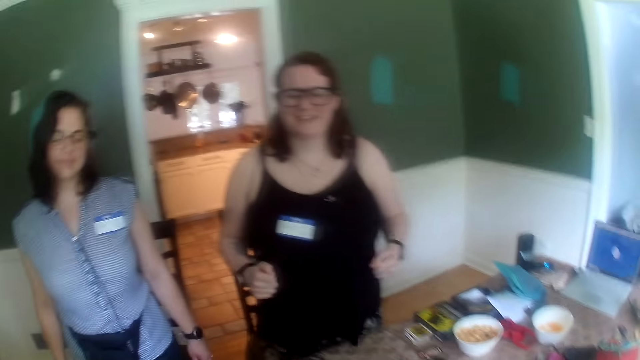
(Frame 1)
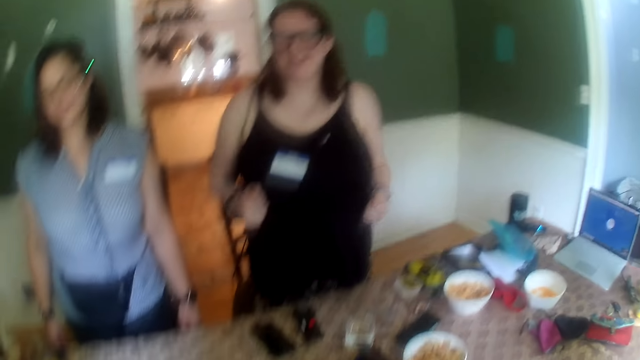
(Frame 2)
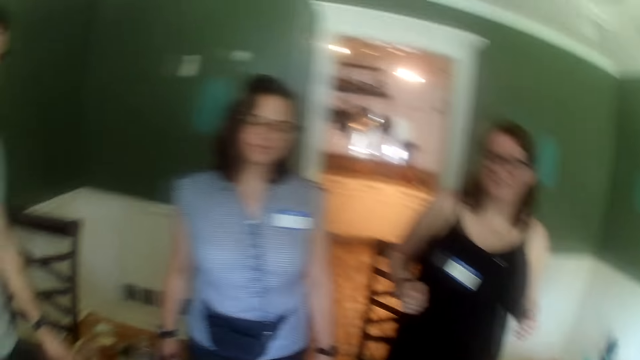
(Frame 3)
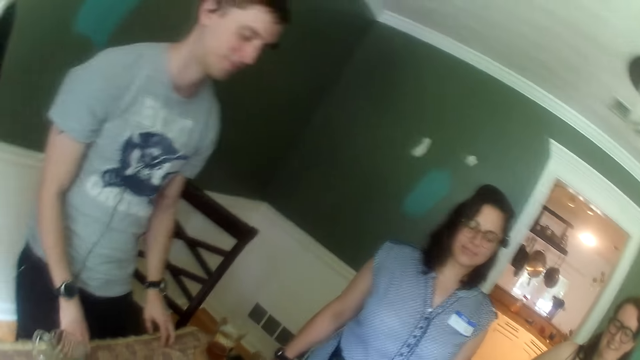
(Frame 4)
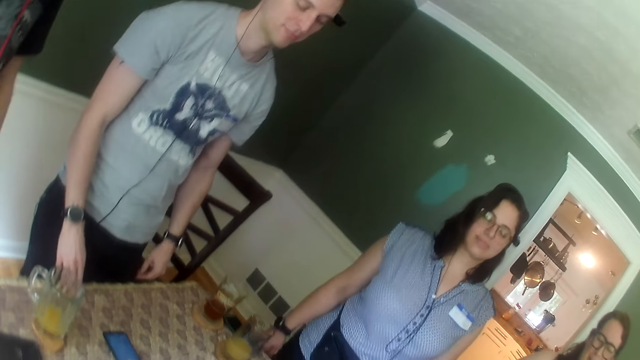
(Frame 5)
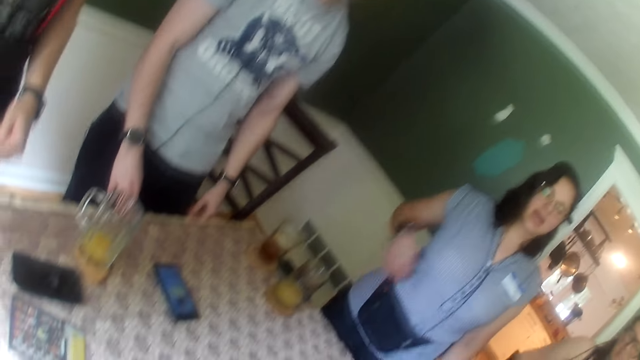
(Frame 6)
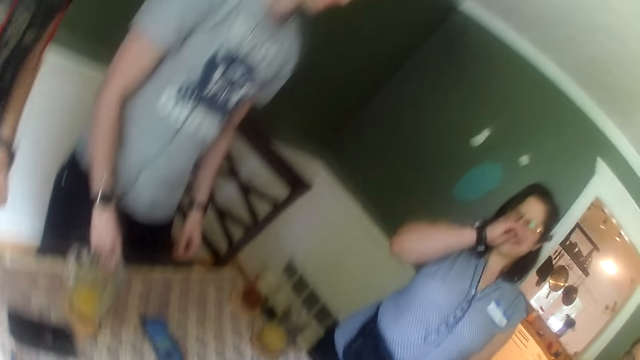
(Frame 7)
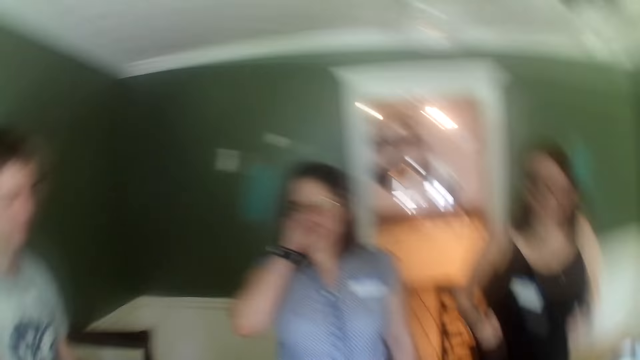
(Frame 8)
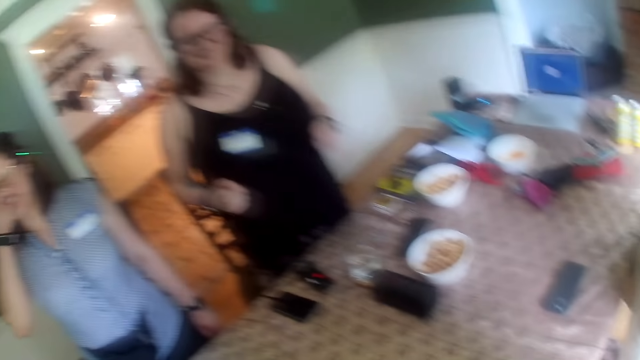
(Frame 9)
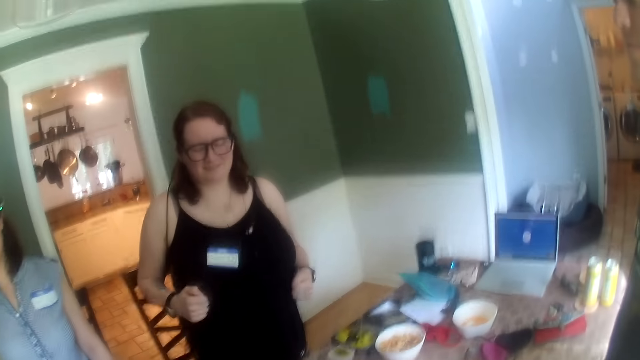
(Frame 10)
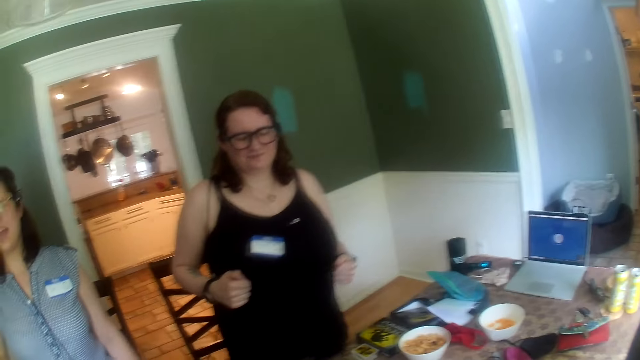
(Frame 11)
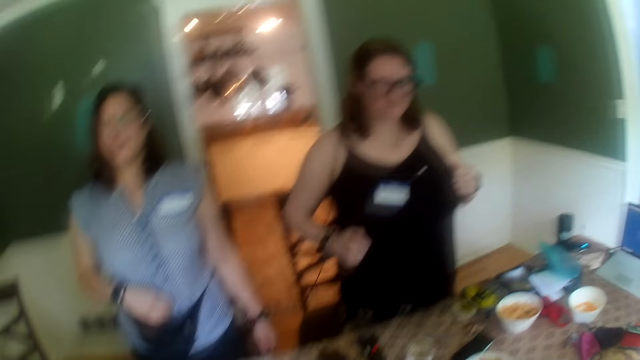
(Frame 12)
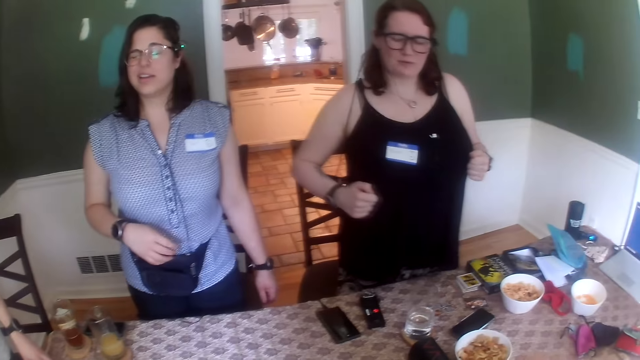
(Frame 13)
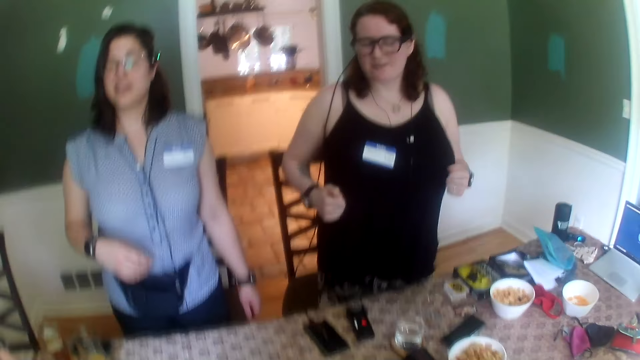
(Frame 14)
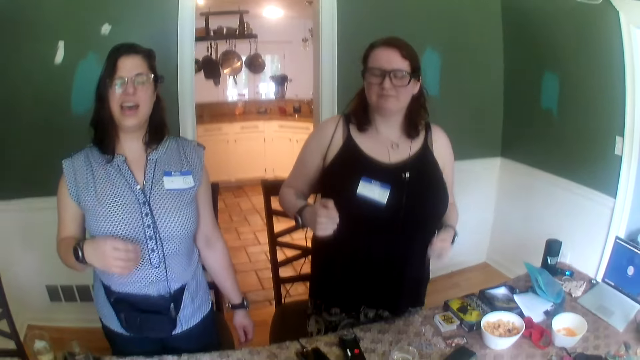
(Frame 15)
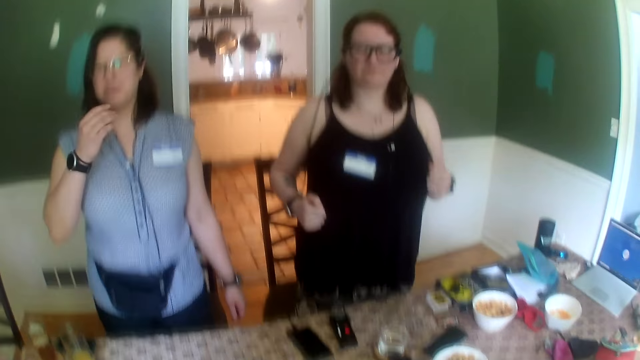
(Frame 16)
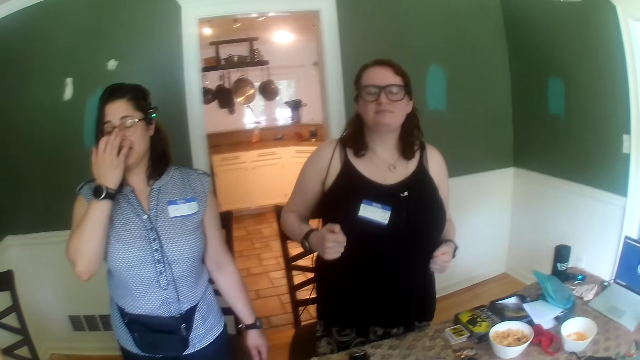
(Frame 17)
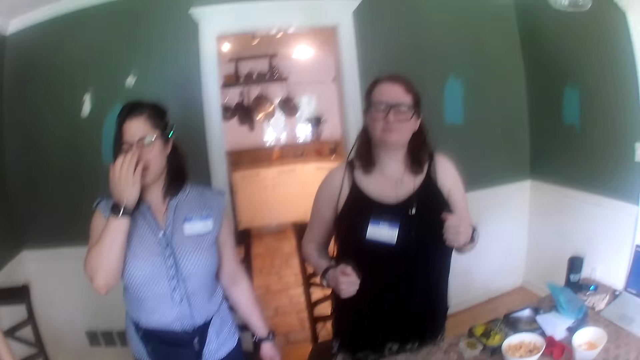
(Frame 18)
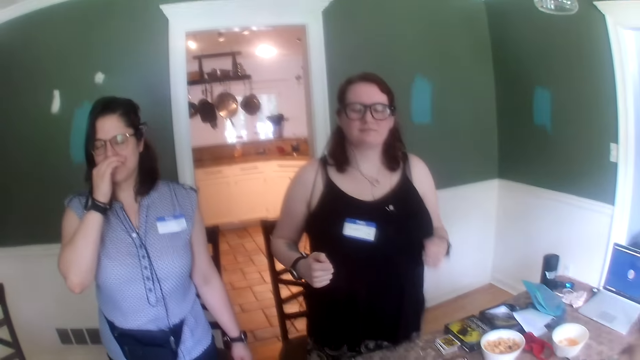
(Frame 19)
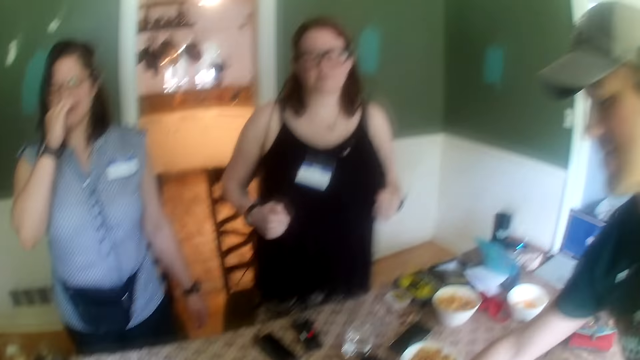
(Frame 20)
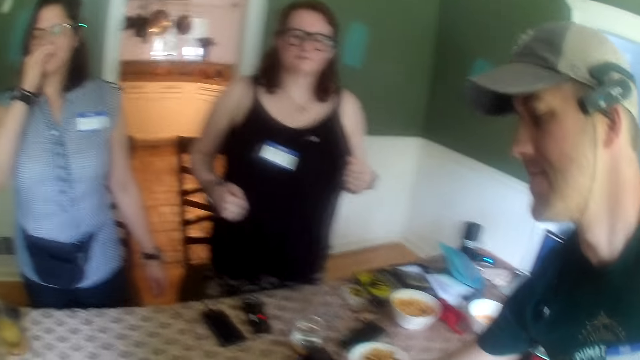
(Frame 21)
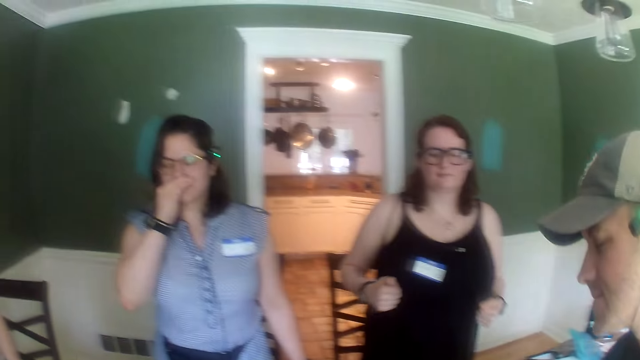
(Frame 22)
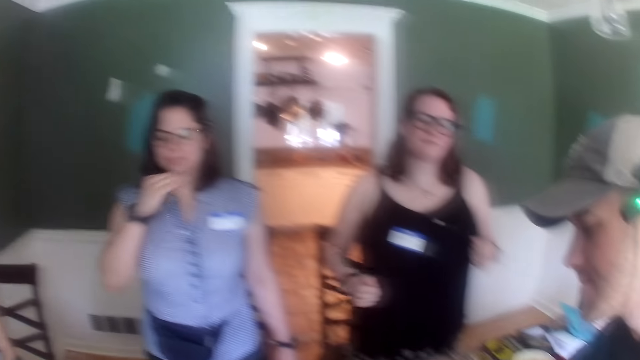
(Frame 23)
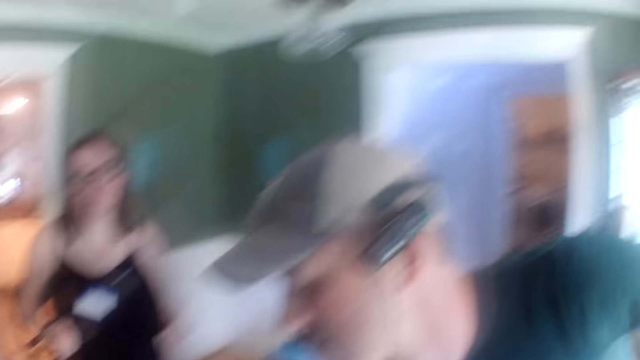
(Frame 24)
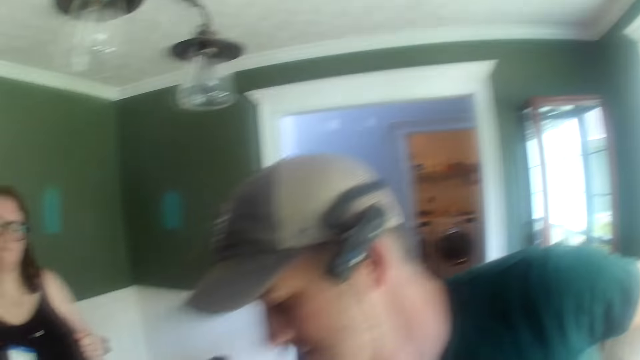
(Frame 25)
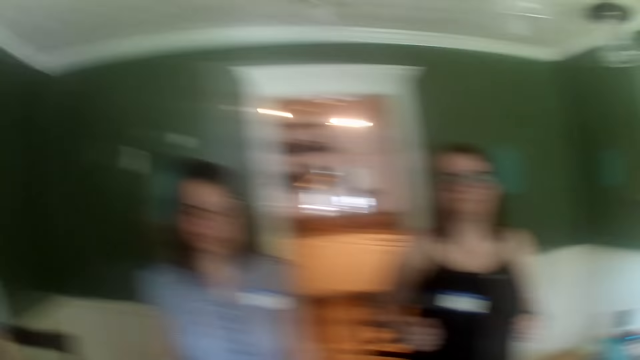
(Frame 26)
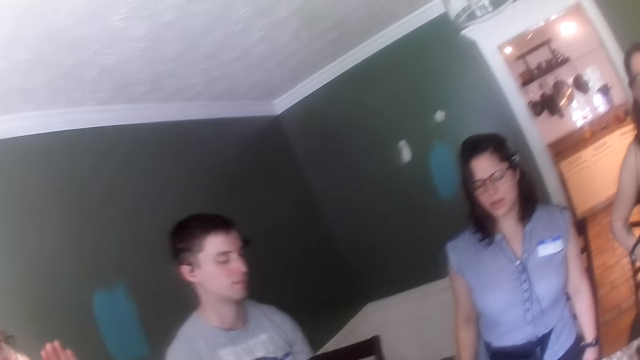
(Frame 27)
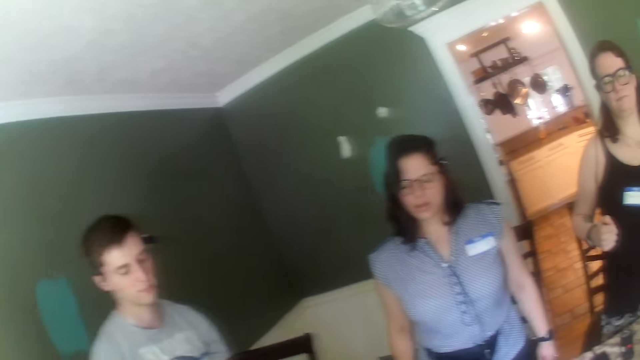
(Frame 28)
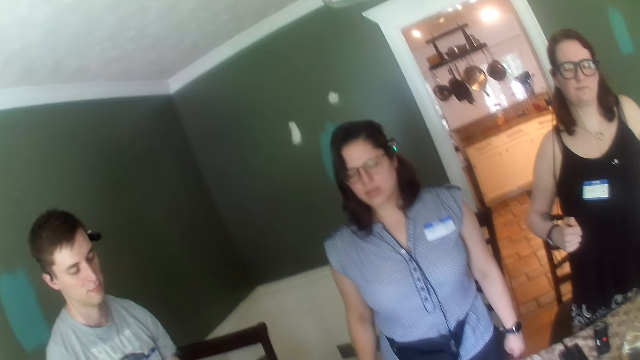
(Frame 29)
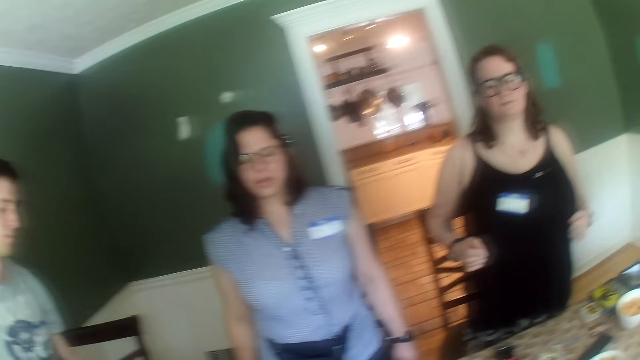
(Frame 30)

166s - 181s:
A man dances with his eyes closed. A woman raises her right hand towards her mouth. The woman touches her glasses with her right hand. A person moves cards.

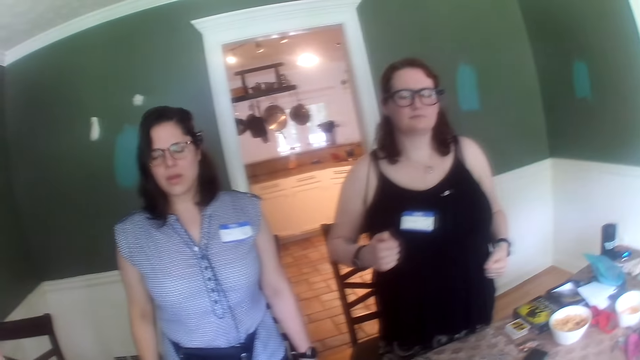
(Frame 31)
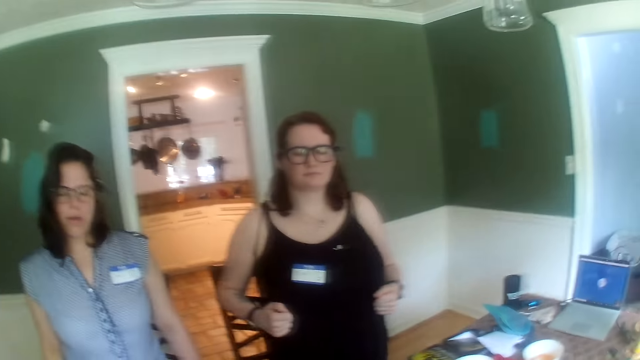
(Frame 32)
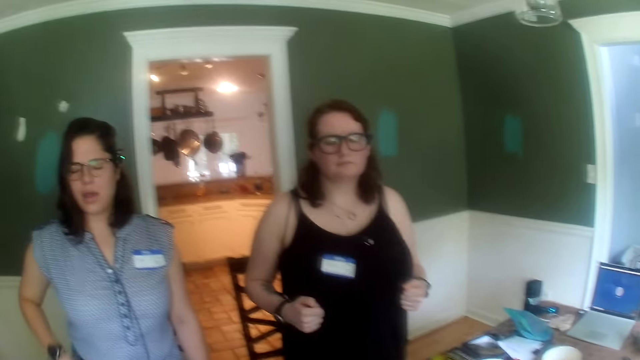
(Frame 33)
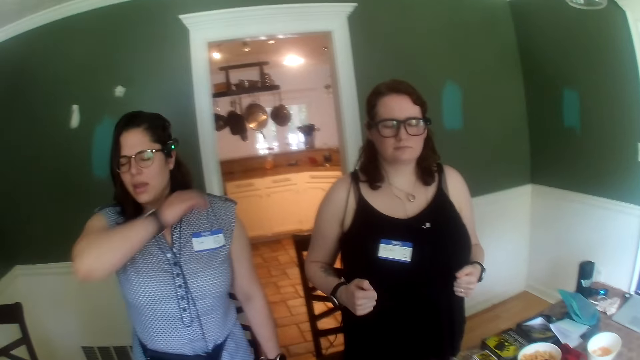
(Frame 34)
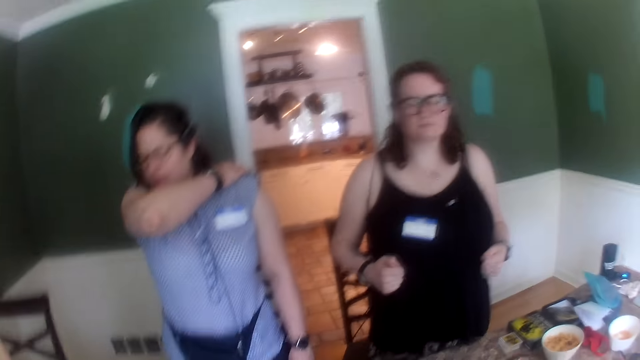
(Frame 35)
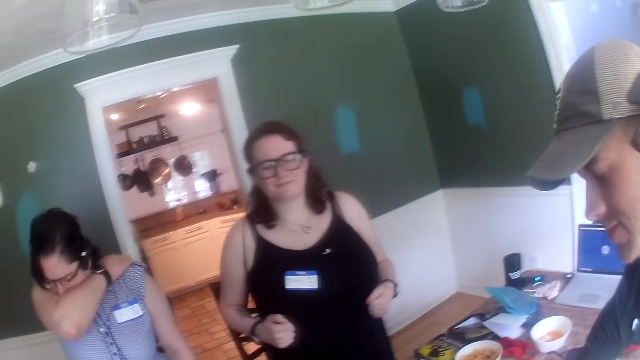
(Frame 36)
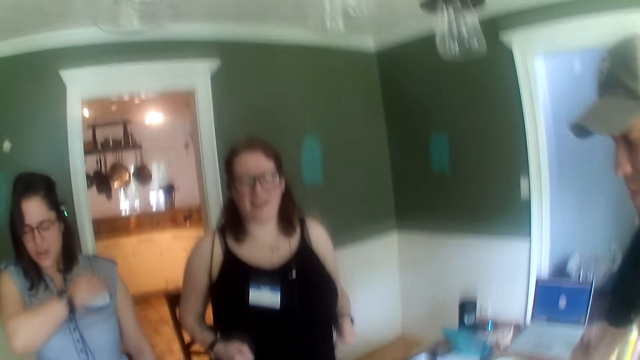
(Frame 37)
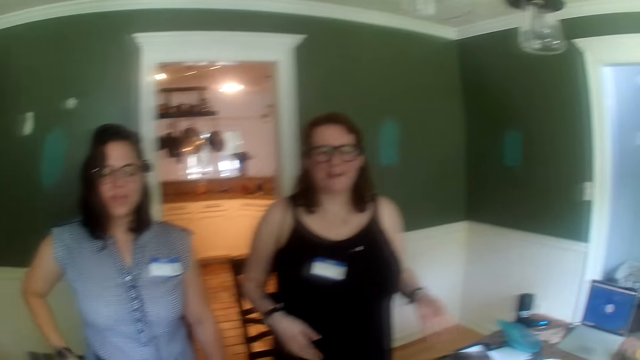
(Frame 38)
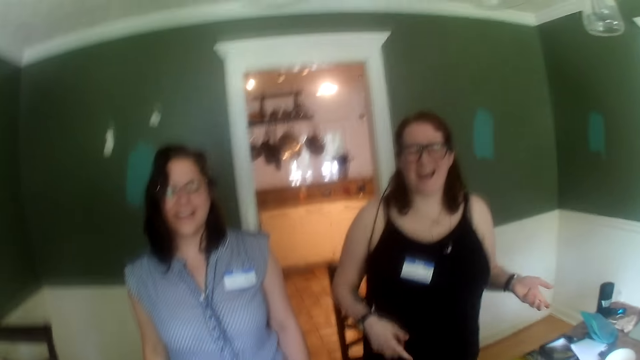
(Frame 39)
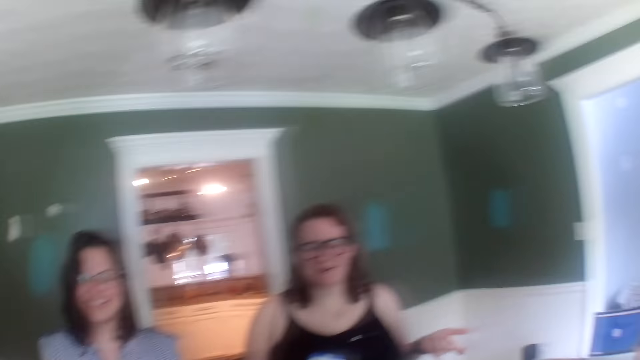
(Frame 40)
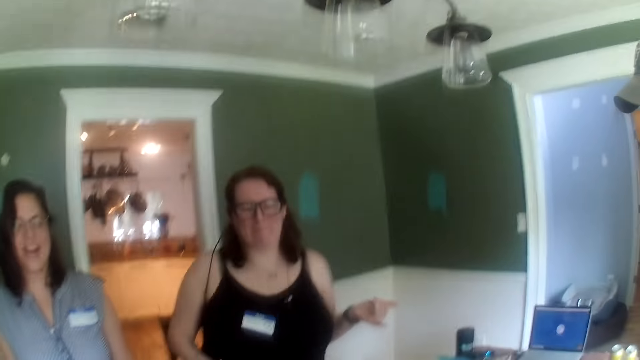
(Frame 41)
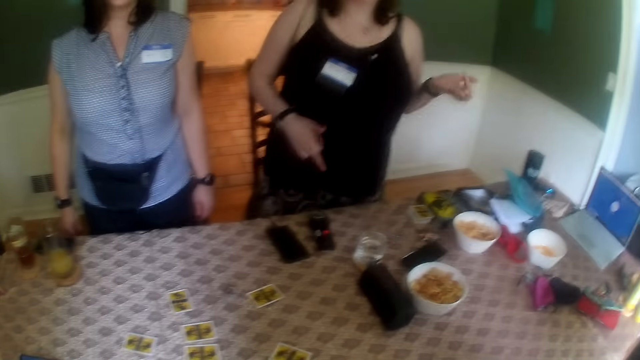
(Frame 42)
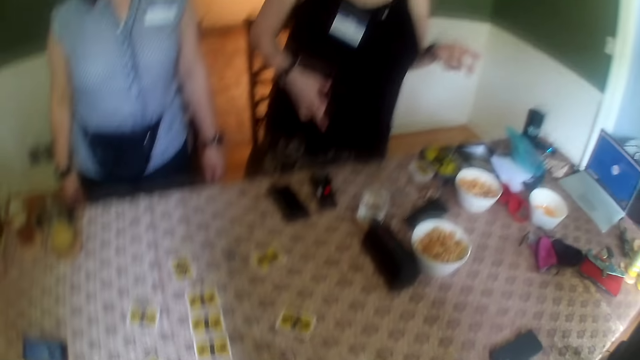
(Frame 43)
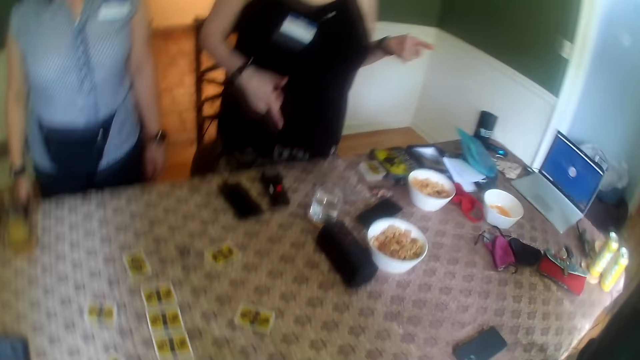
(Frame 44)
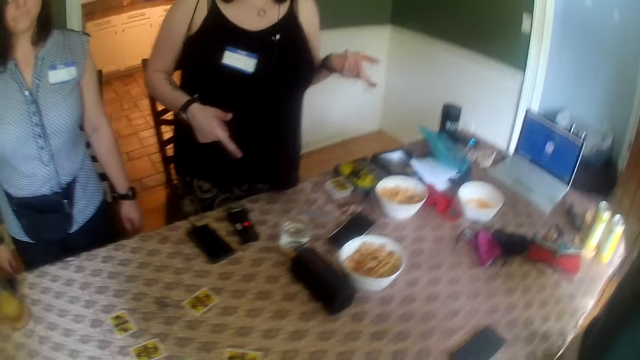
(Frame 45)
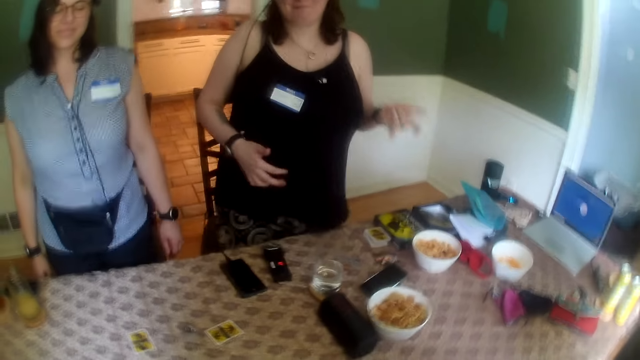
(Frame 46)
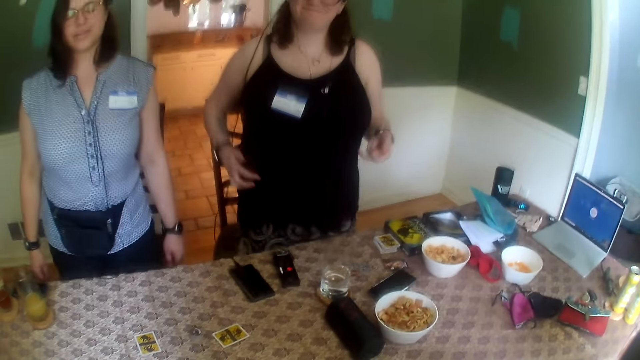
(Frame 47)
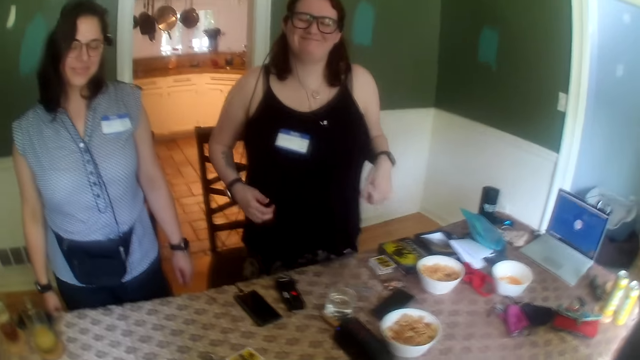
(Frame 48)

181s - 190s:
A woman scratches her back with her right hand. A person sneezes. Another person dances.
